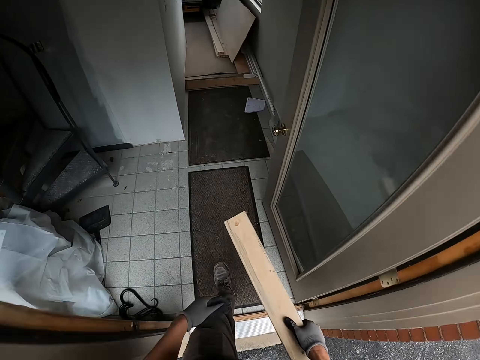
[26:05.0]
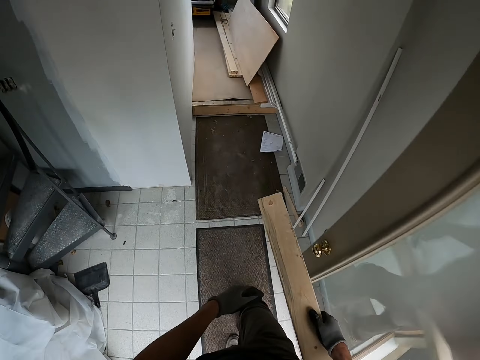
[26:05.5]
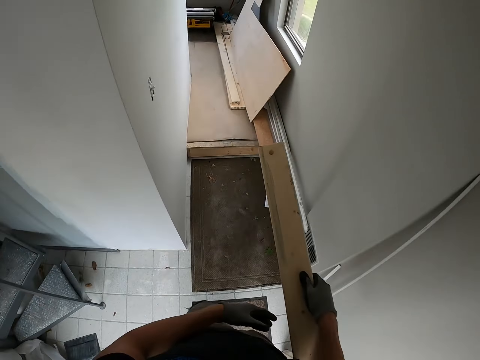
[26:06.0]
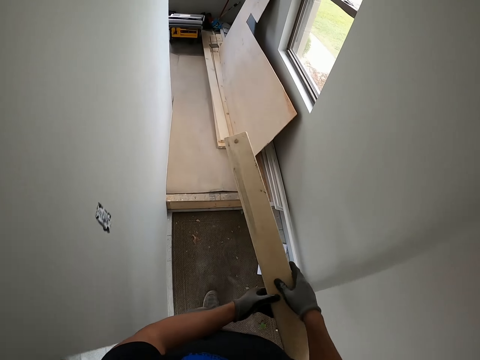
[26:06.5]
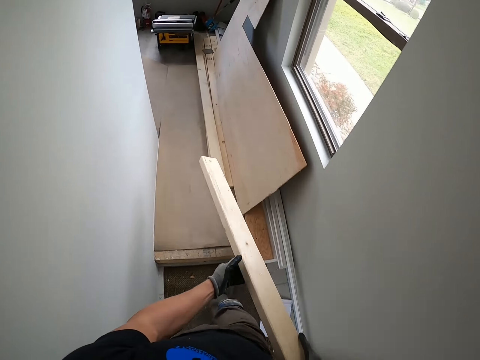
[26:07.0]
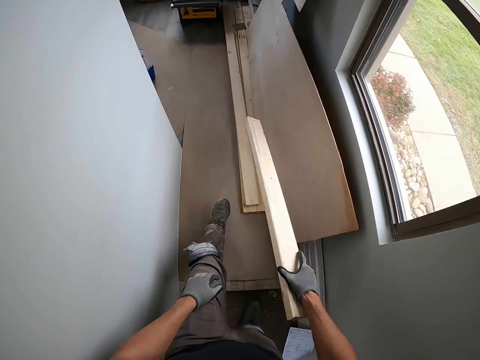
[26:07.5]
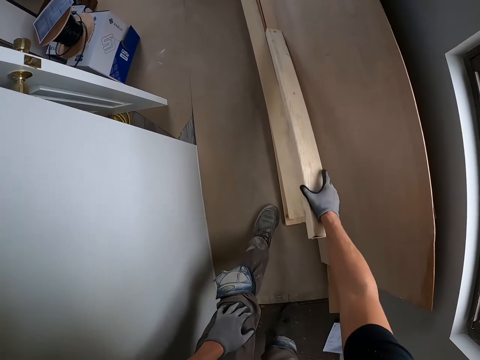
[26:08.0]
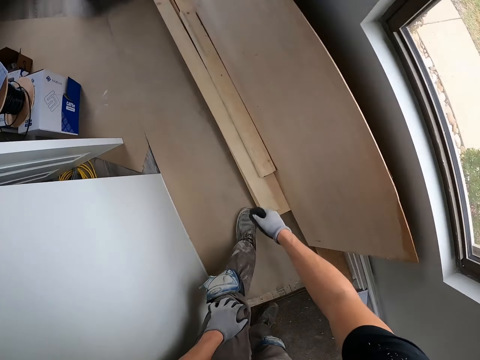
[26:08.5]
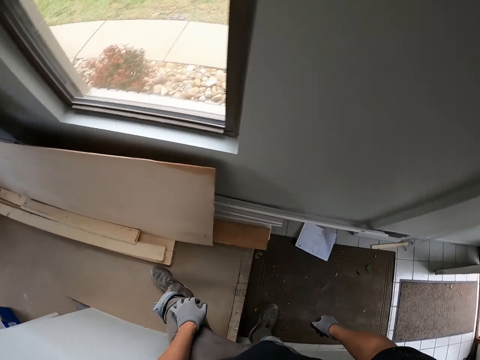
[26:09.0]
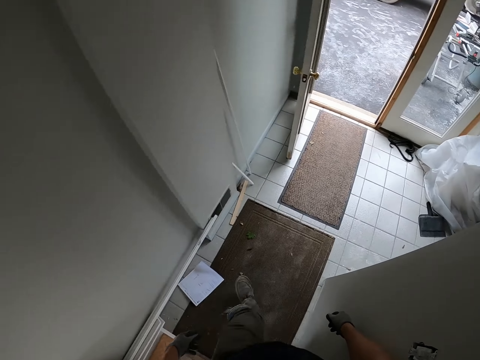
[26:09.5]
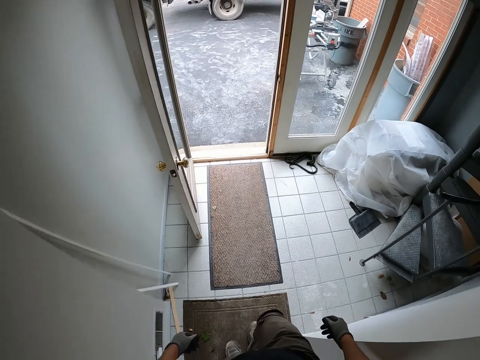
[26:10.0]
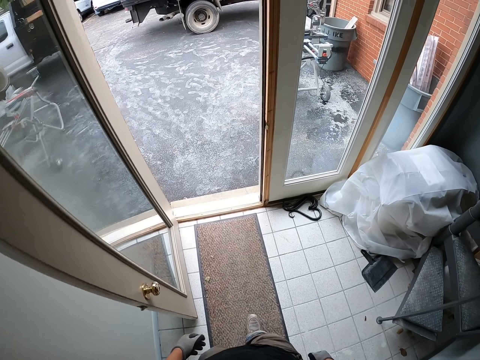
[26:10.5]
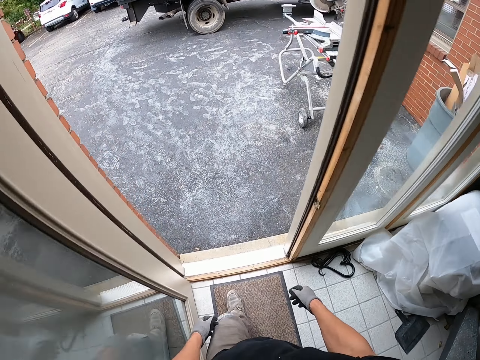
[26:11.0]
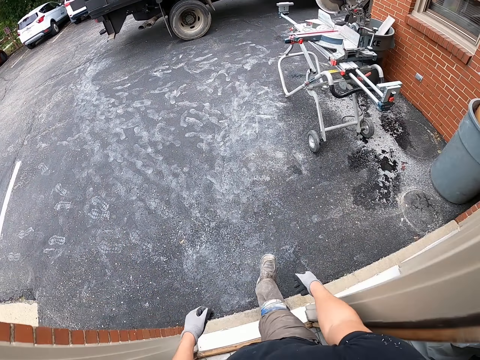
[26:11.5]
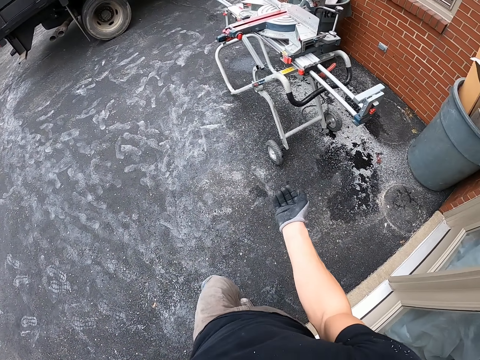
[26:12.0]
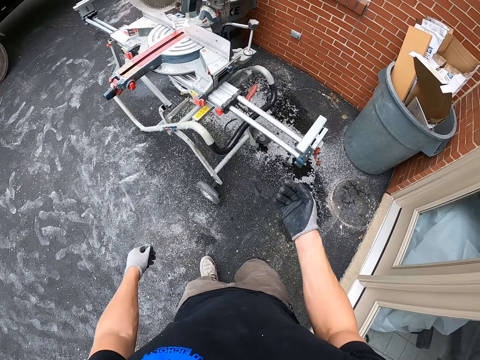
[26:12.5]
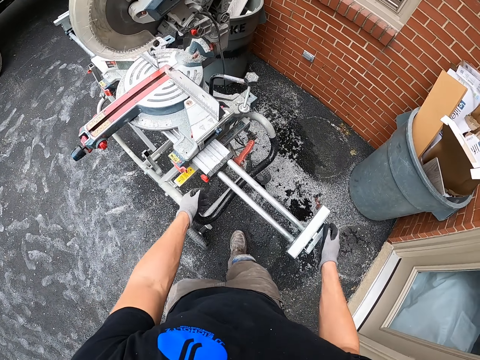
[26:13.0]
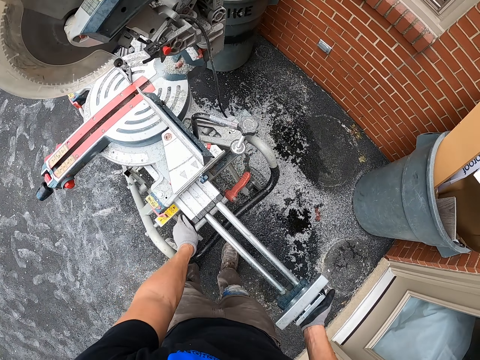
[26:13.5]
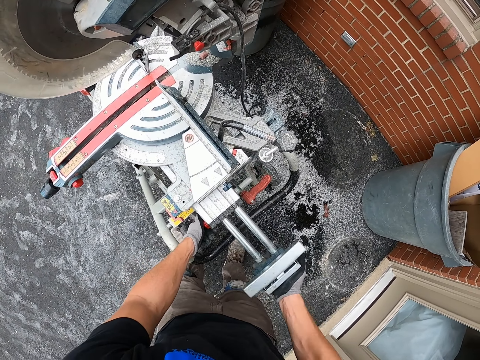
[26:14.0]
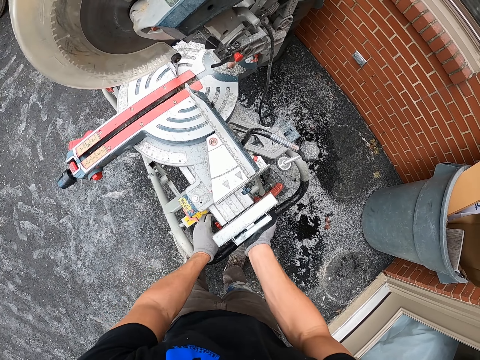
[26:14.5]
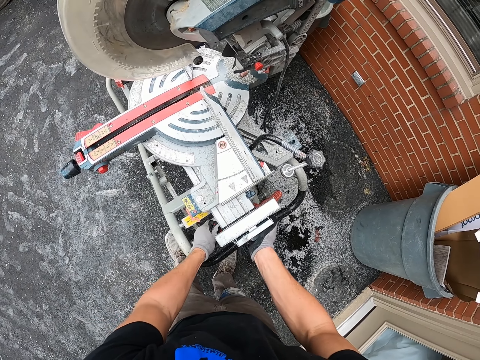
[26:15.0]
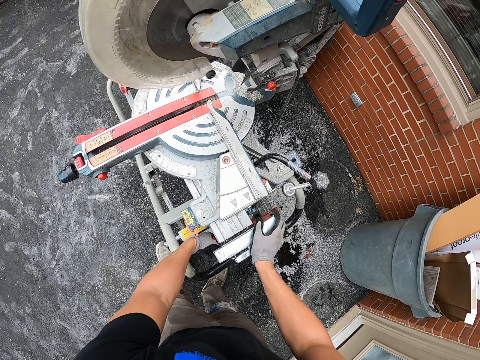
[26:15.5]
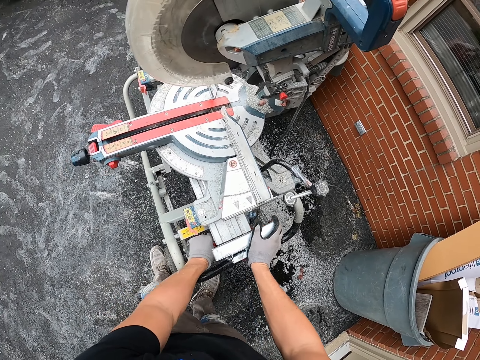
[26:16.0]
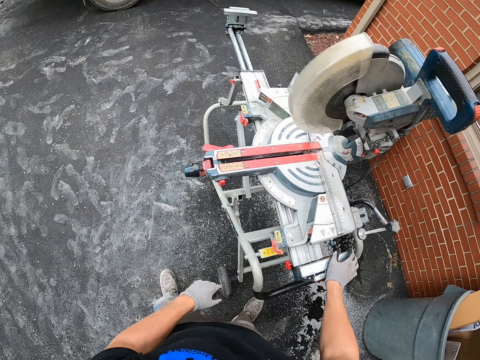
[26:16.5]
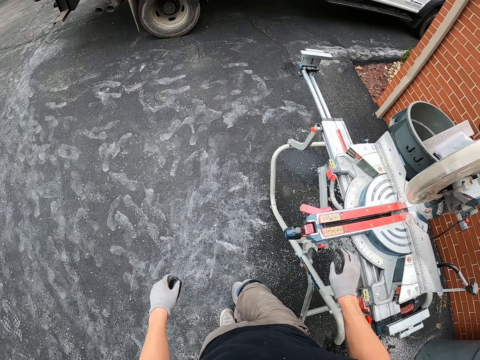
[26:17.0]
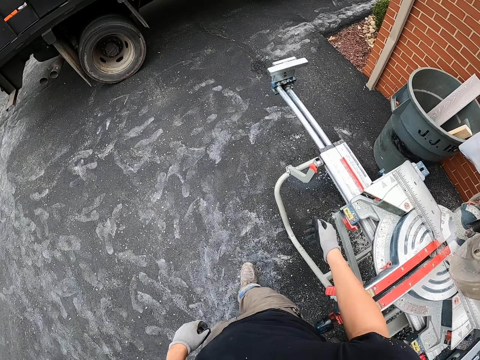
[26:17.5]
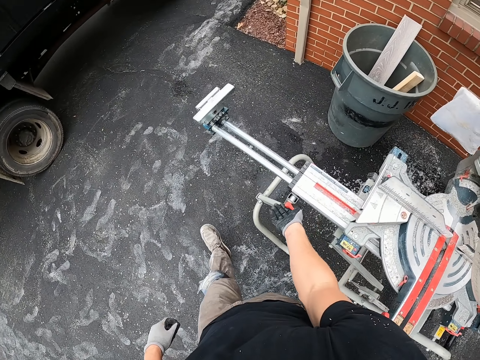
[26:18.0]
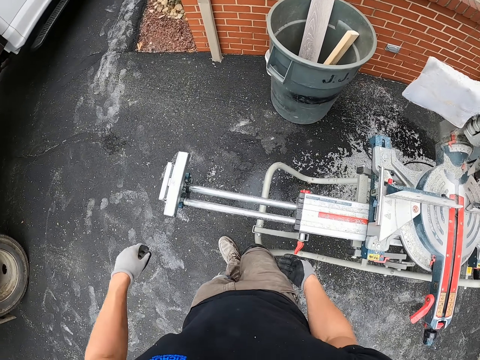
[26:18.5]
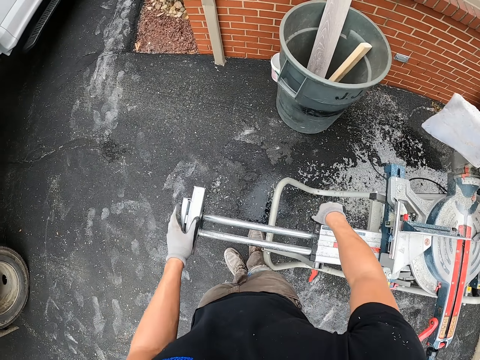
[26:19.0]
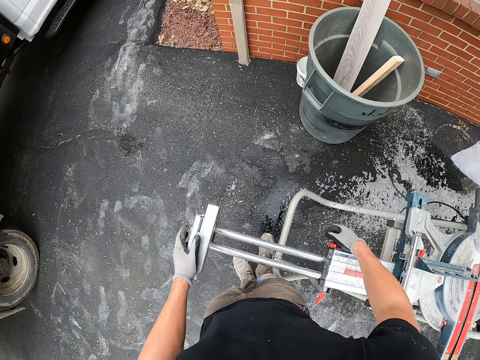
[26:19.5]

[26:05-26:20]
The camera wearer walks into the house. They put the wood down against the wall. They walk out of the house. They adjust the wood cutter. They disconnect the sawmill machine.

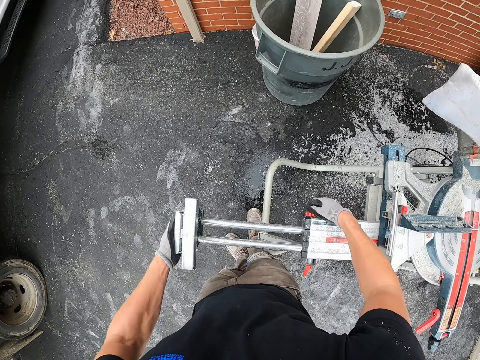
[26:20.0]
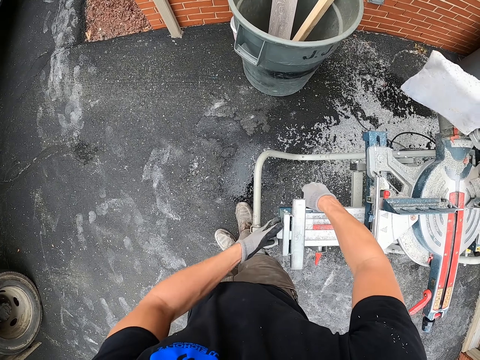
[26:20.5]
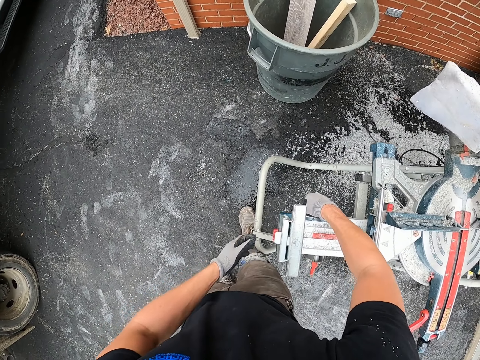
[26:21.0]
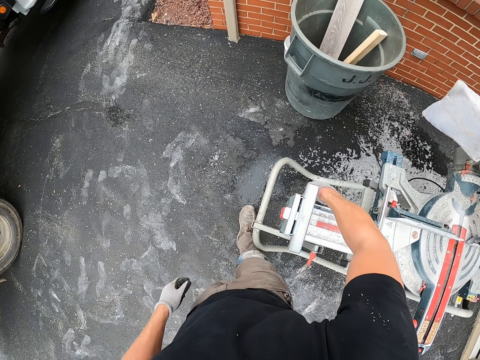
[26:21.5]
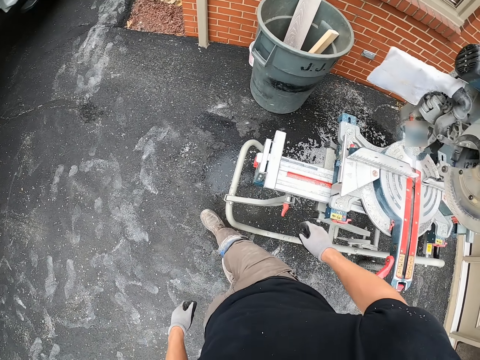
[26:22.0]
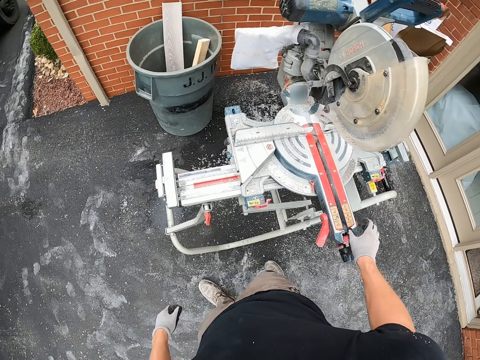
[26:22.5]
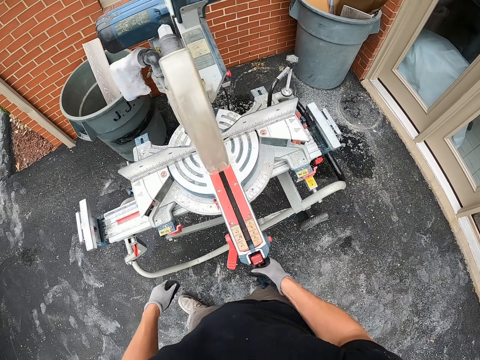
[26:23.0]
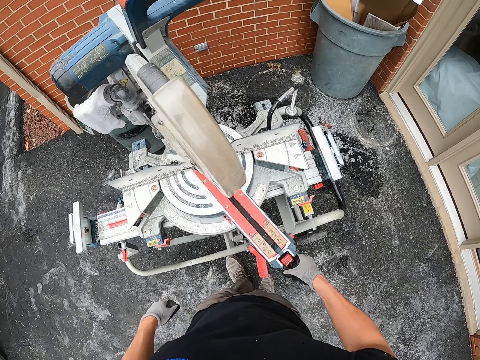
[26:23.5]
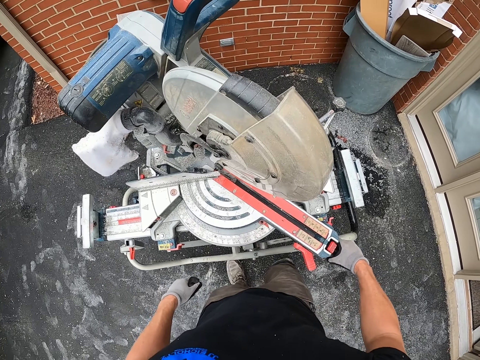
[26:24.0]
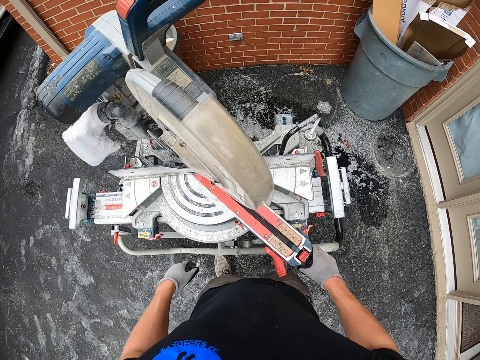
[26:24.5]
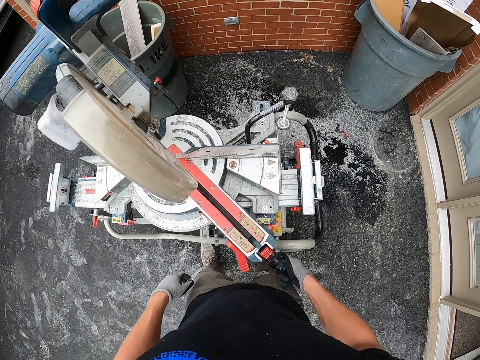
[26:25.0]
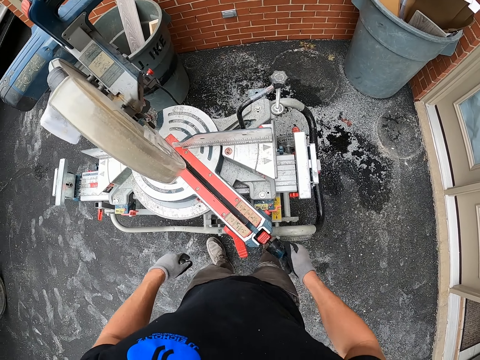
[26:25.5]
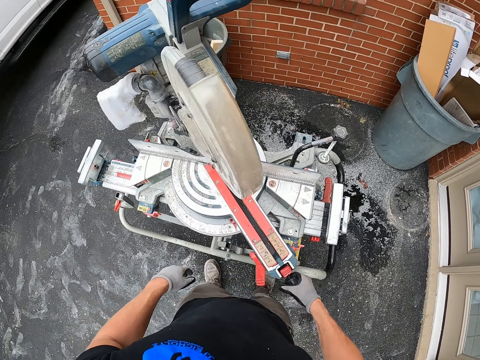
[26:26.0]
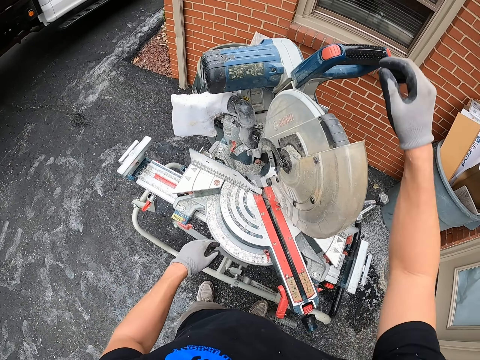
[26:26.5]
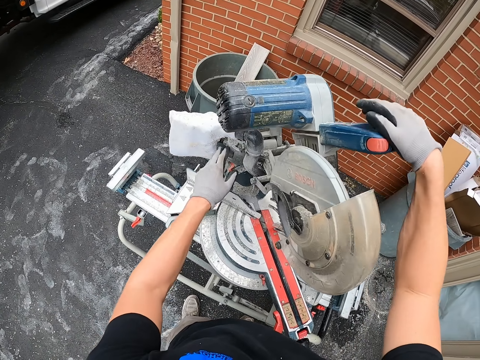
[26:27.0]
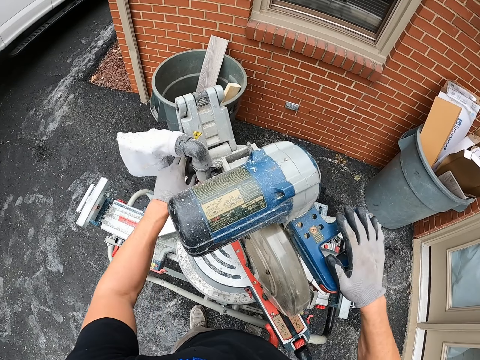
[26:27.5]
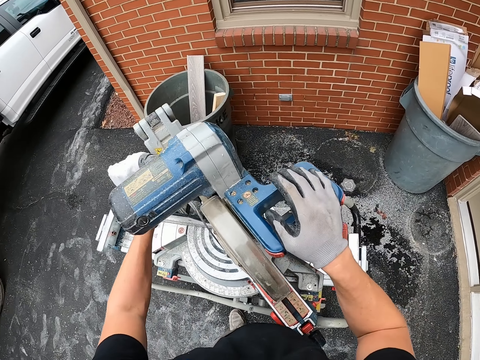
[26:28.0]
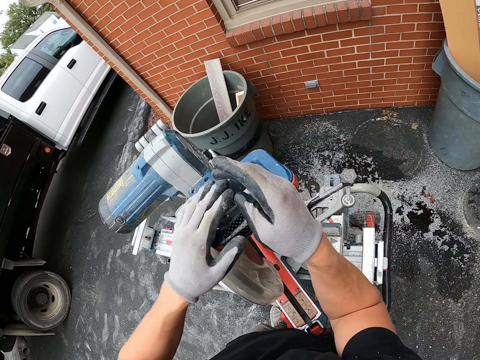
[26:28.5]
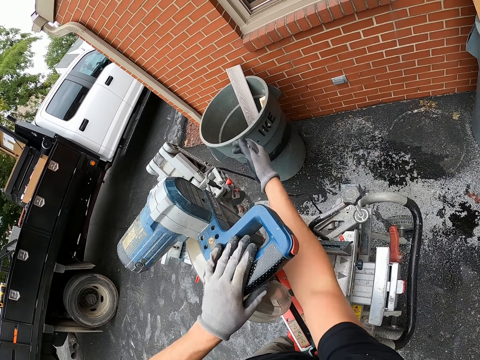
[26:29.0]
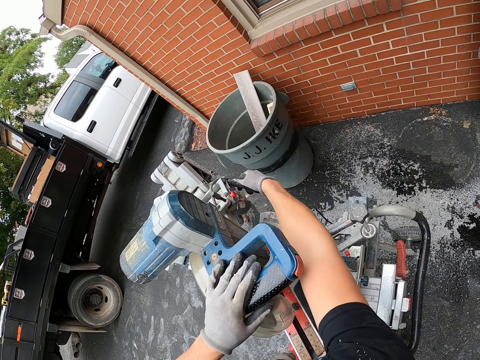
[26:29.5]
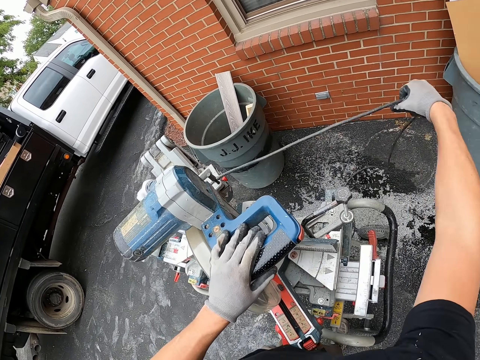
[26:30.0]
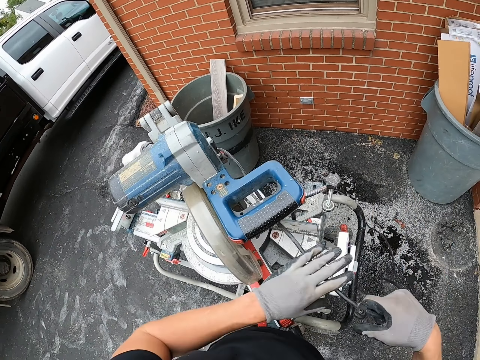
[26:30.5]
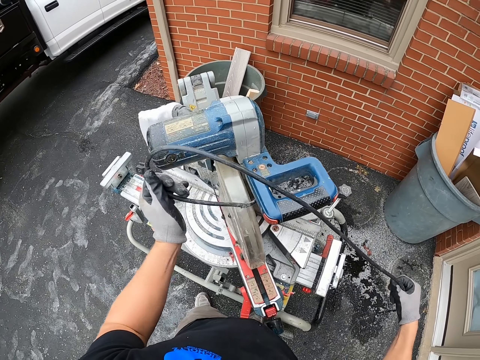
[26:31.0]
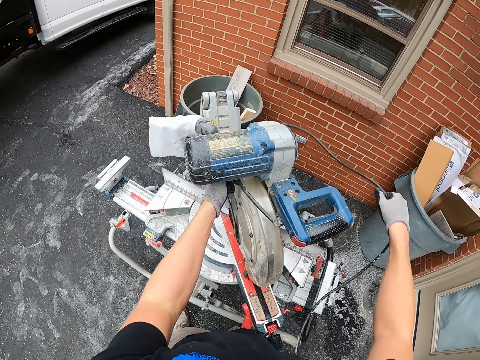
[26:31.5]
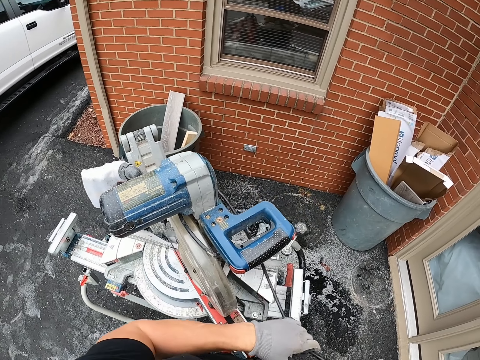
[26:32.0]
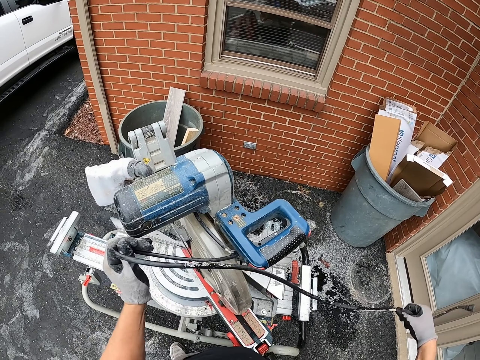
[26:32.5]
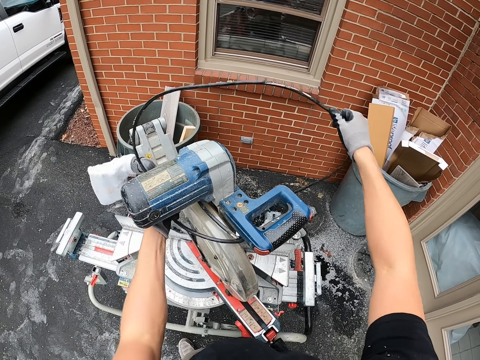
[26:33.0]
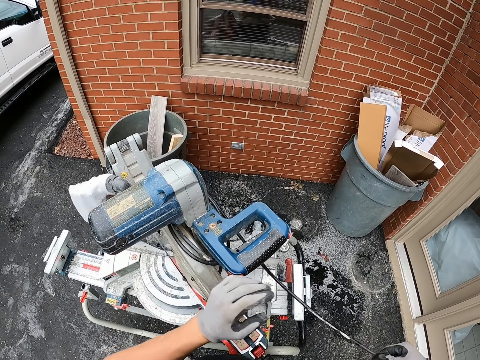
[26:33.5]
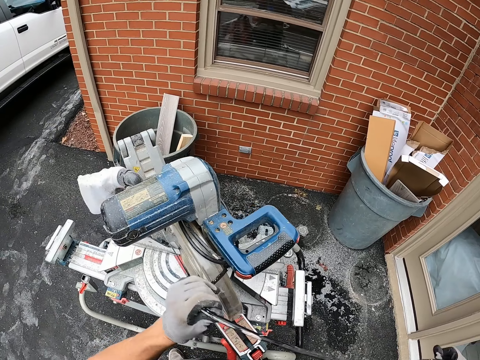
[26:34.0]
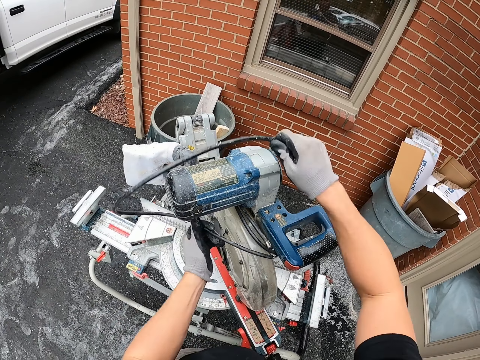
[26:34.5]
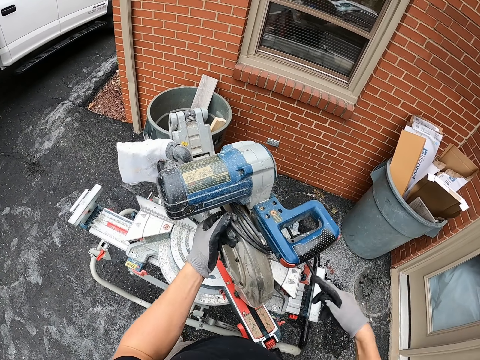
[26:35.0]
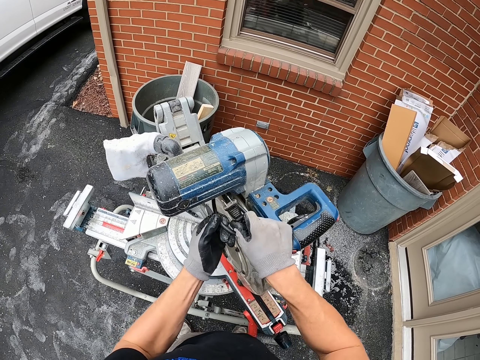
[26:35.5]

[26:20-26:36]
The camera wearer folds the wood cutter wire.
